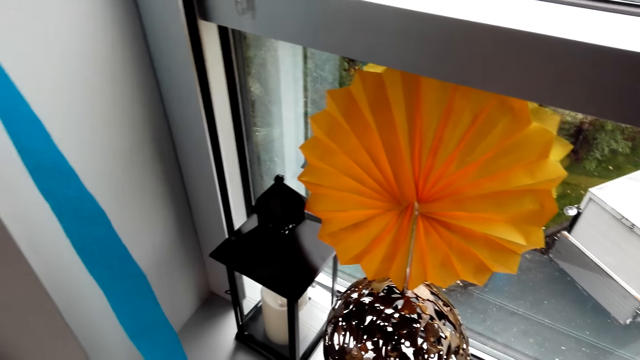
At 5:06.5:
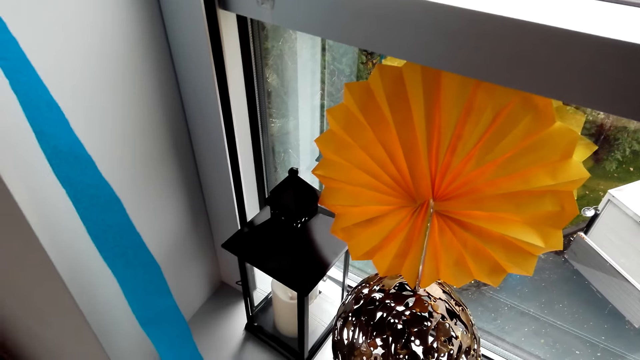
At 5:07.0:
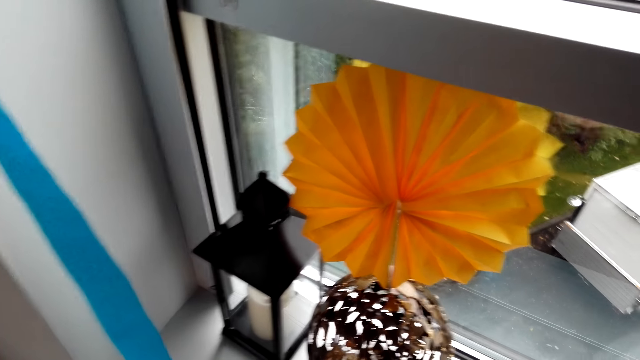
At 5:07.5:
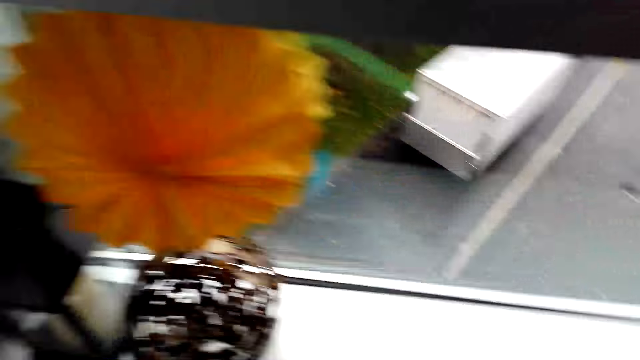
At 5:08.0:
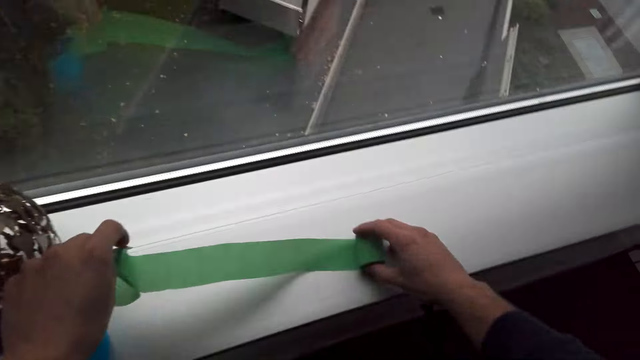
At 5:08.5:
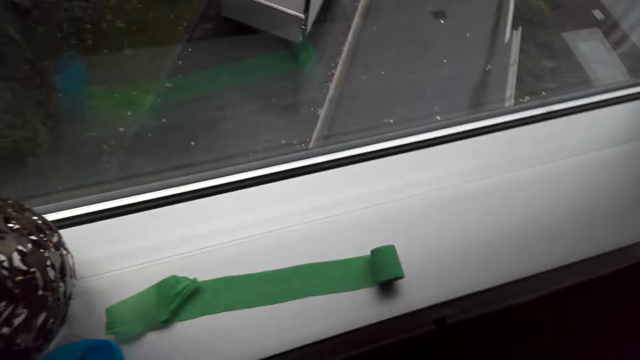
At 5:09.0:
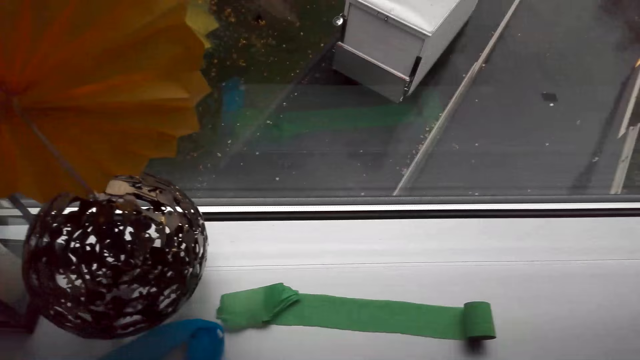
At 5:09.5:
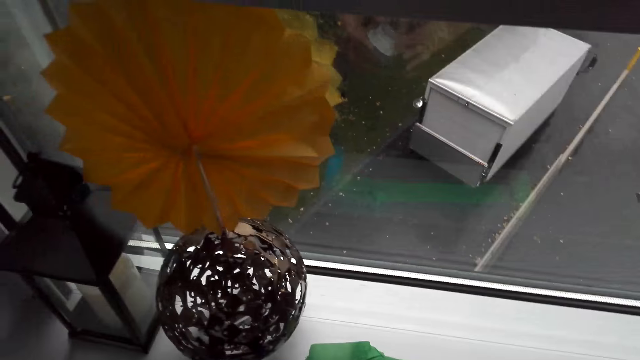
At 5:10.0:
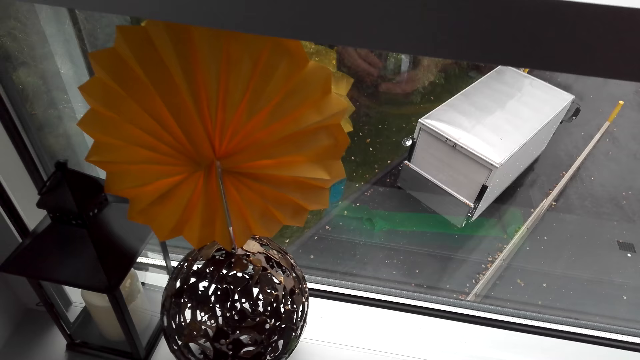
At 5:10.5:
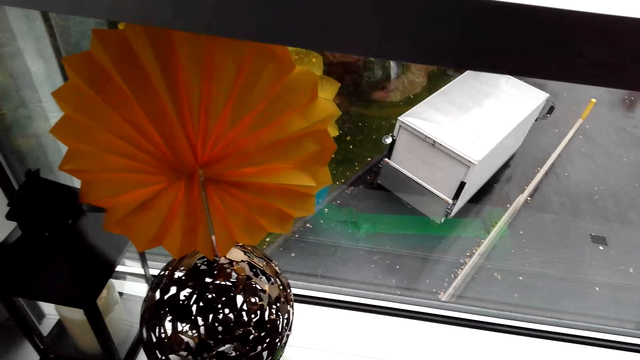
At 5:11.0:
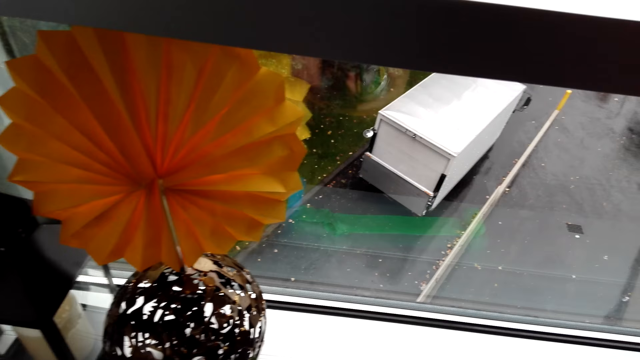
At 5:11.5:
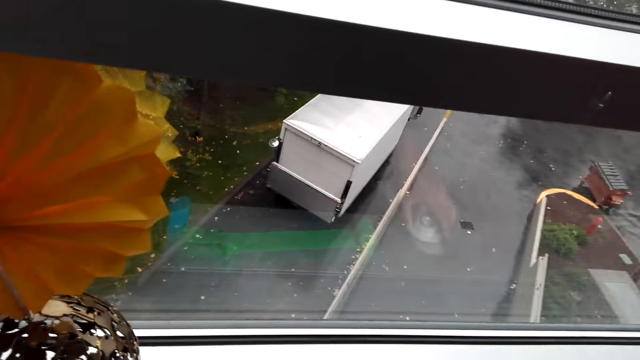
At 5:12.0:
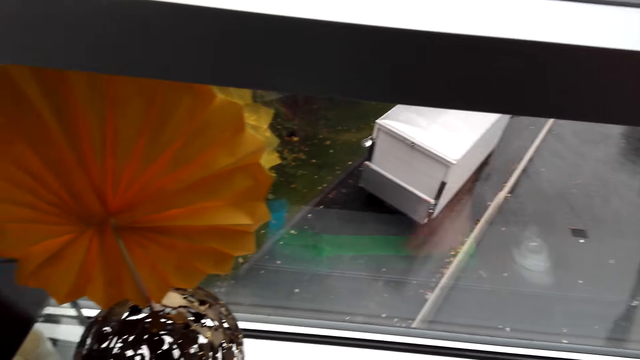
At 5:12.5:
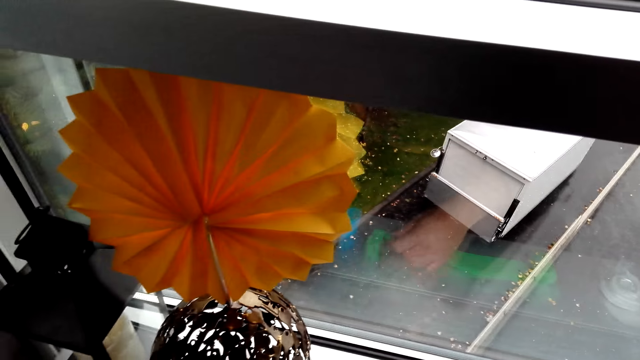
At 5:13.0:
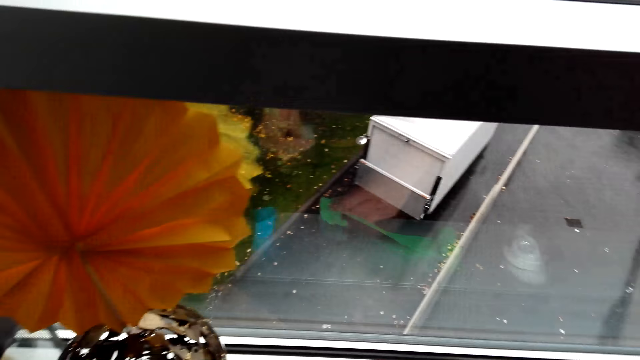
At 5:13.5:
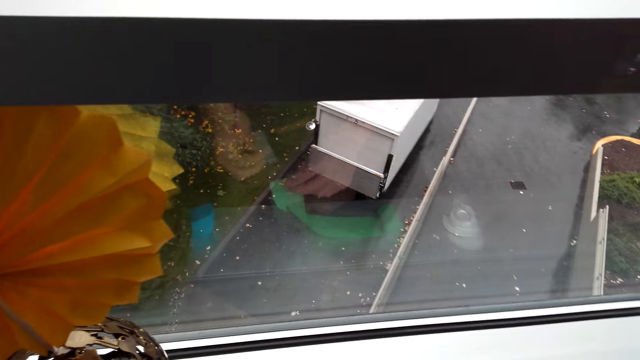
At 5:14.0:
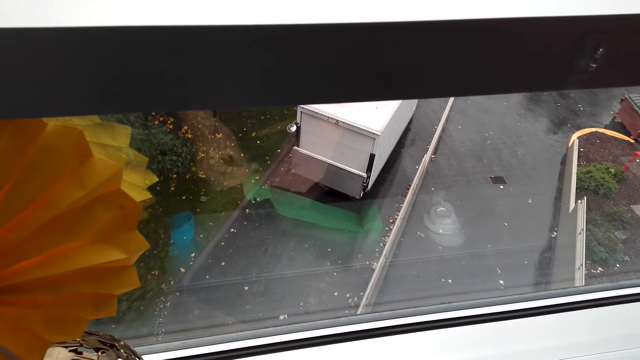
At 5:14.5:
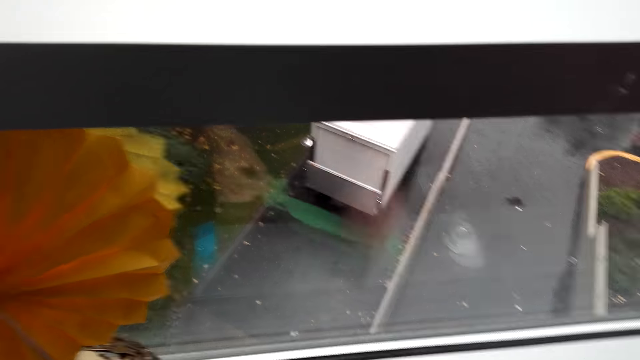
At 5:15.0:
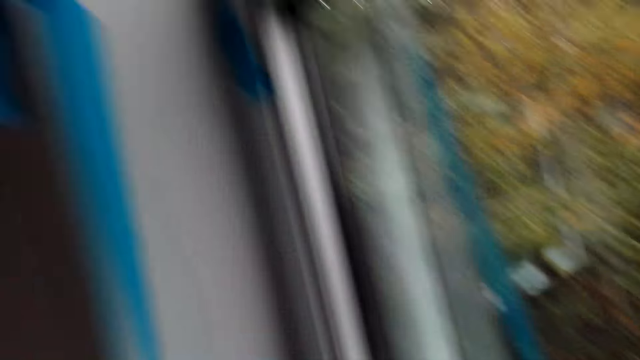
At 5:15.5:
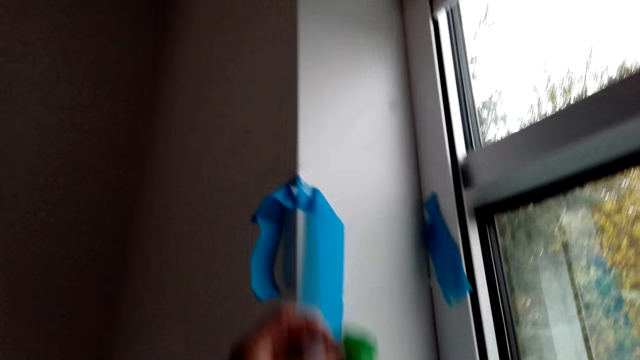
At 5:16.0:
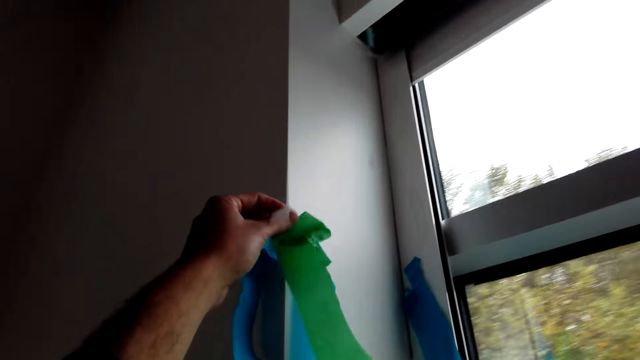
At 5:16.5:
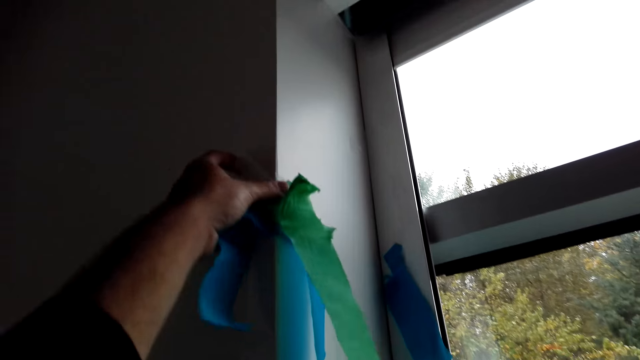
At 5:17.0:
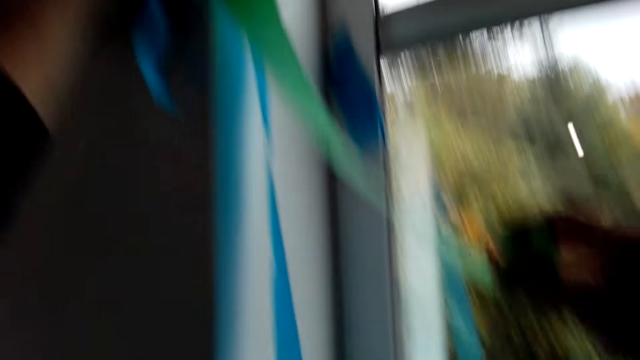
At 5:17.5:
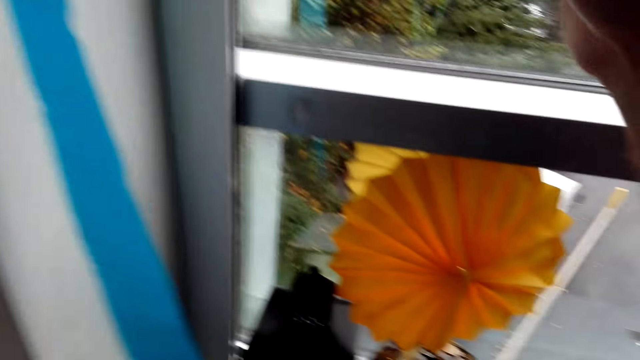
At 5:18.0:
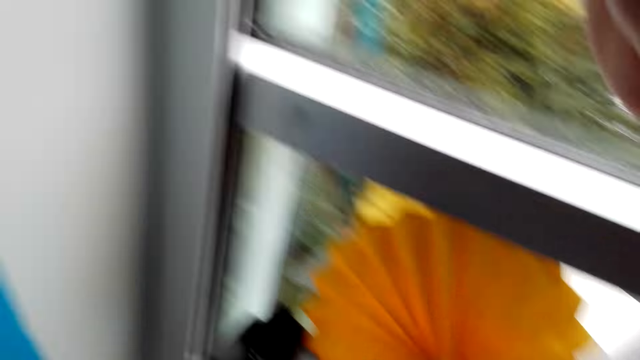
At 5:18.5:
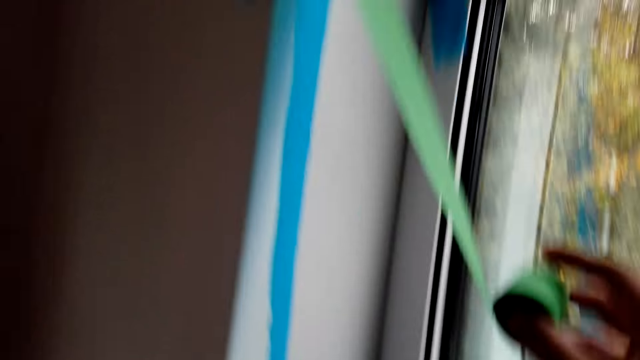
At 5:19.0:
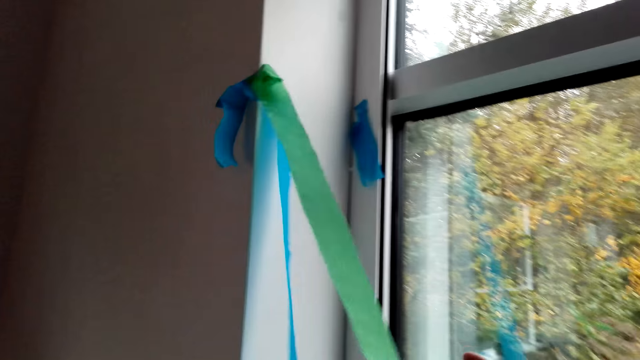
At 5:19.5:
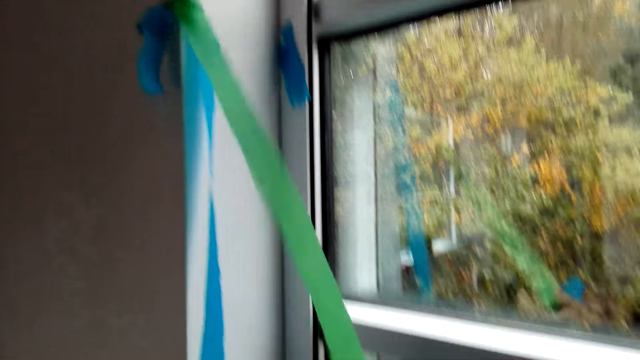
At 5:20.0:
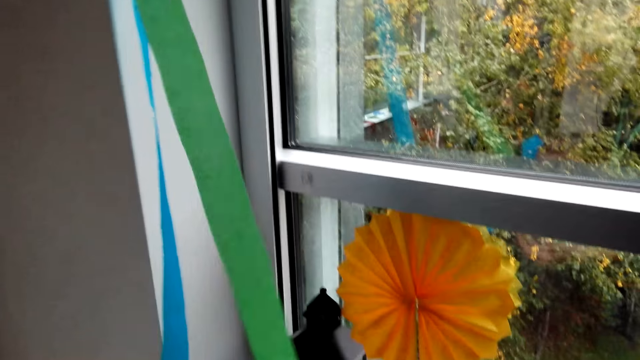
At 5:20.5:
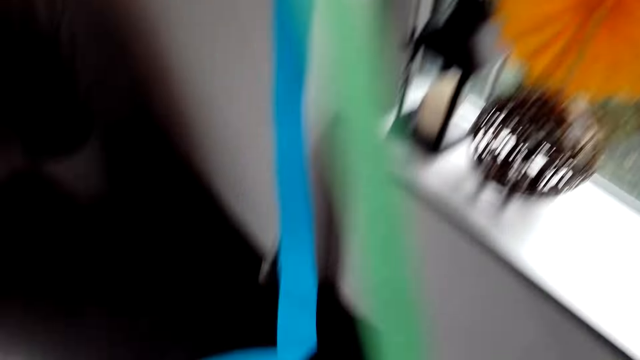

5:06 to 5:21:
The camera wearer puts the decoration ribbon on the table or window. They pick up duct tape or sellotape. They unroll the sellotape. They cut the duct tape. They pick up the decoration ribbon from the table. They stick the sellotape on the decoration ribbon. They look around the hotel. They hang the ribbons on the wall. They stick the decoration ribbon on the wall with a sellotape. They look around the hotel. They unroll the decoration ribbon to the ground.

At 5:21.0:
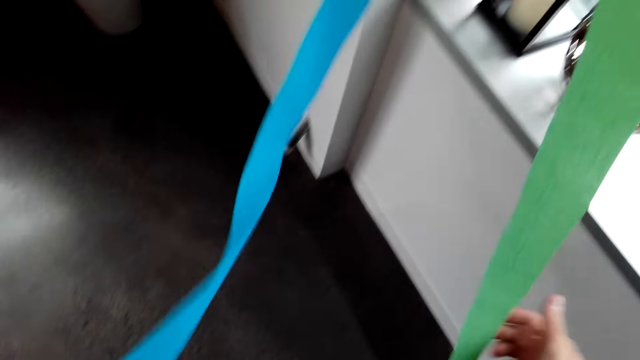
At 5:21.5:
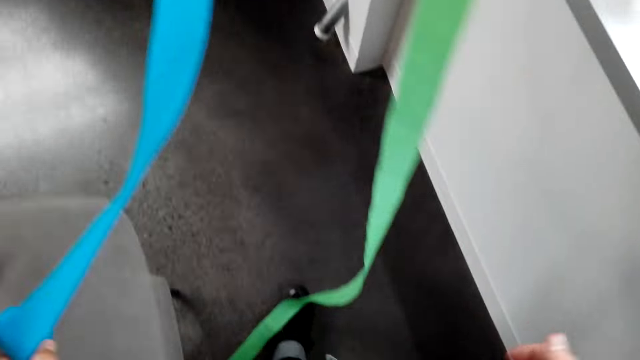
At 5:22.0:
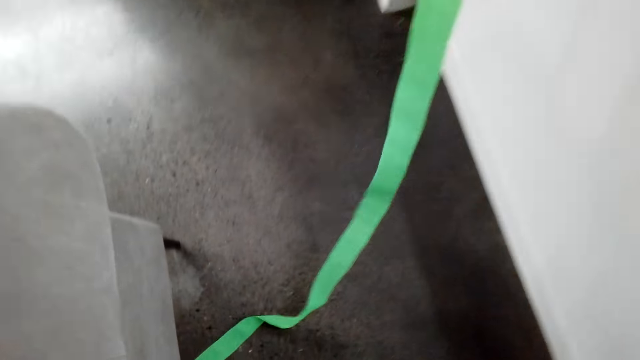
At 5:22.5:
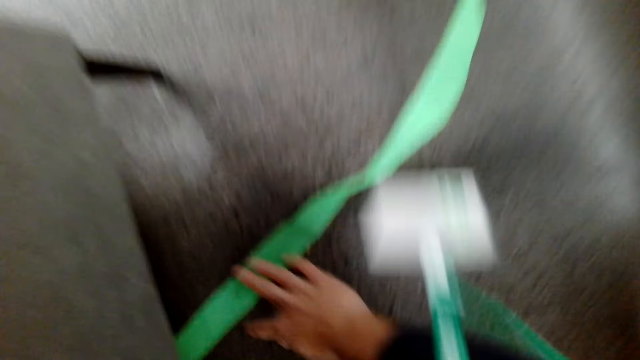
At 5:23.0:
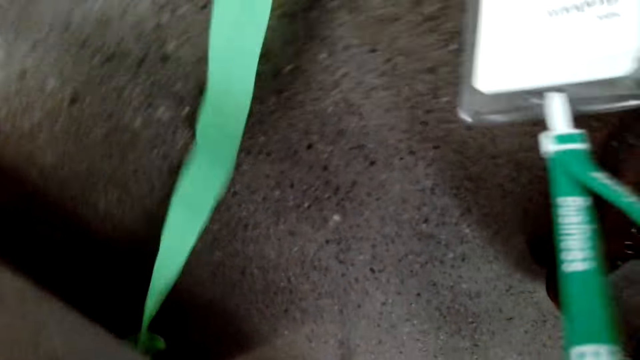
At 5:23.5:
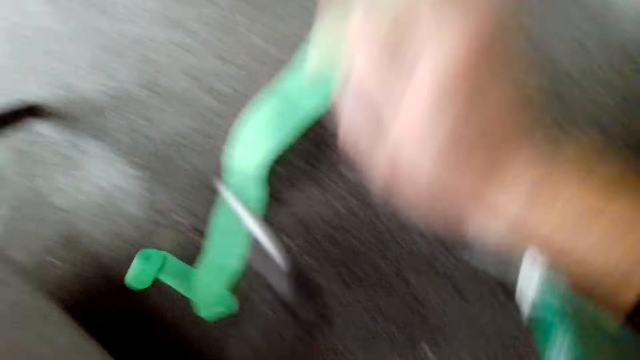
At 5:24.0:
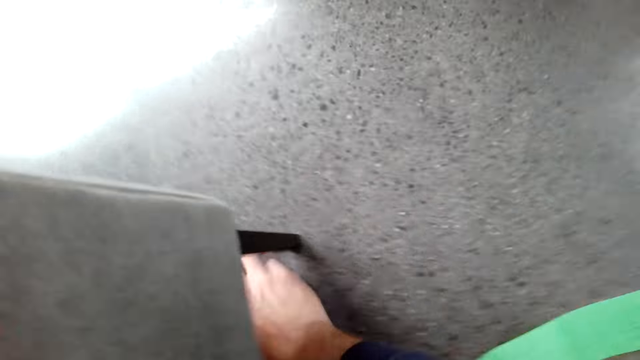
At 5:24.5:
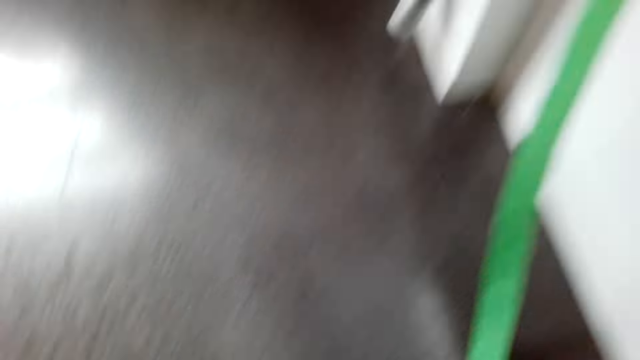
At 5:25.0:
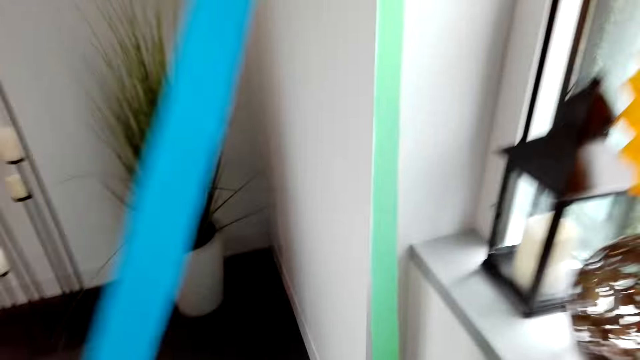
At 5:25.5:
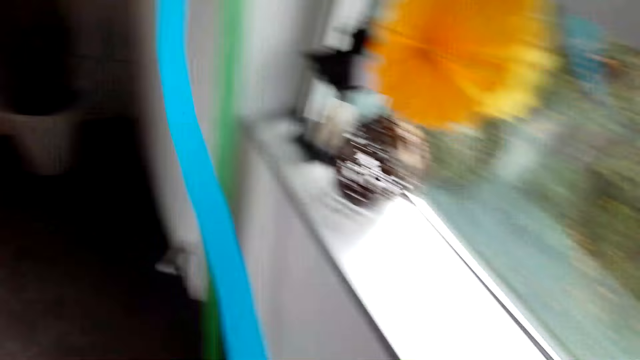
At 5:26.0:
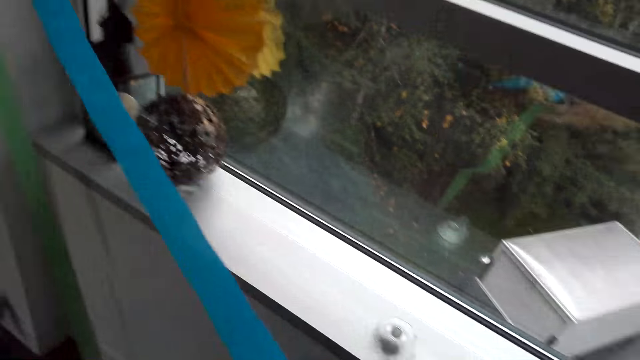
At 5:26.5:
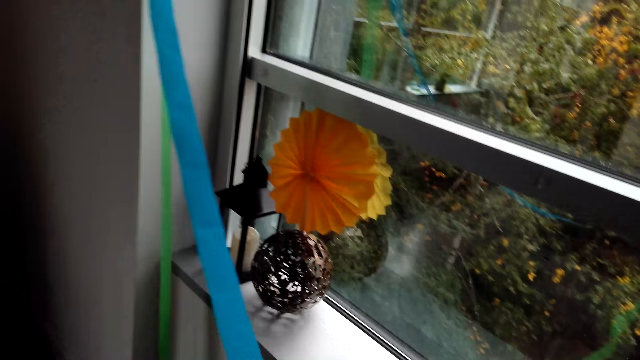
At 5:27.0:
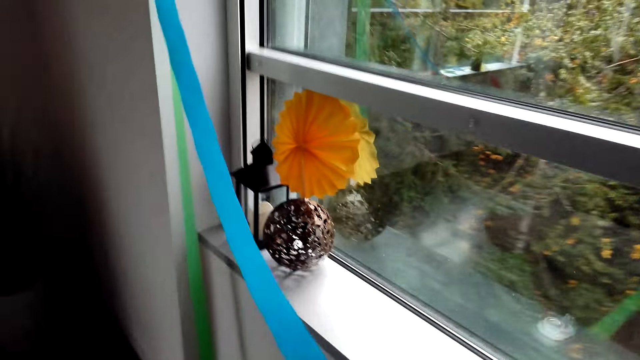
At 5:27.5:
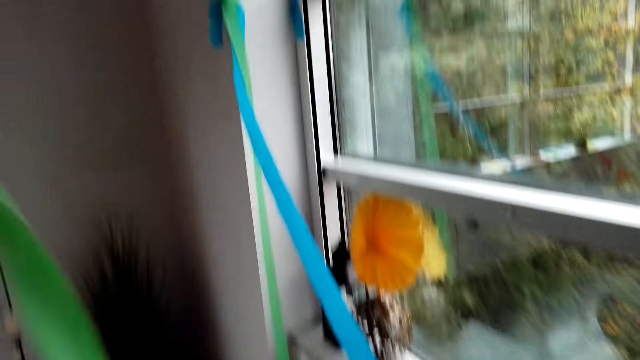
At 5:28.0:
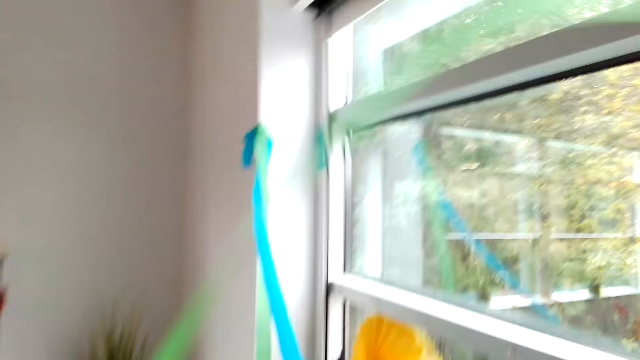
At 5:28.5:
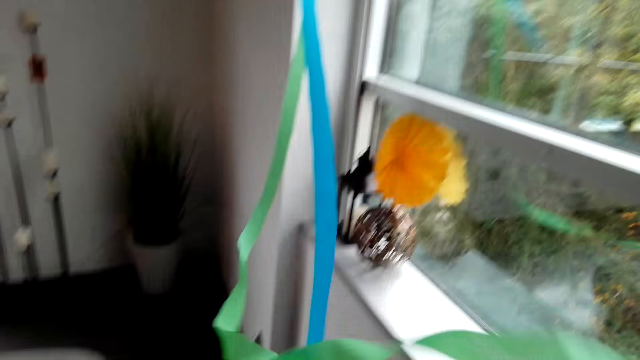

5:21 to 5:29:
The camera wearer picks up the decoration ribbon on the floor.
